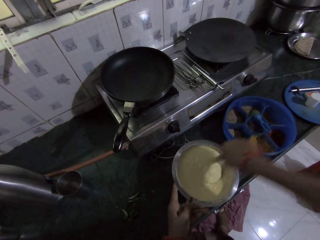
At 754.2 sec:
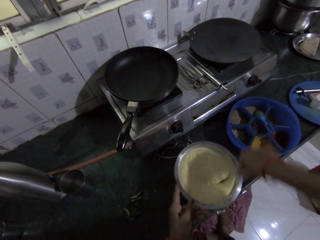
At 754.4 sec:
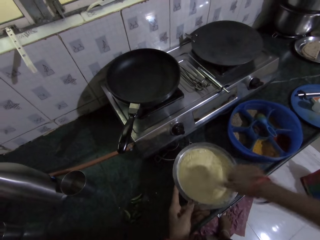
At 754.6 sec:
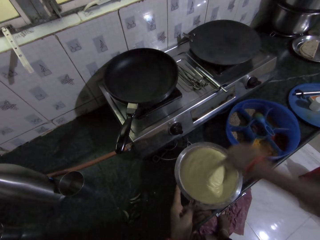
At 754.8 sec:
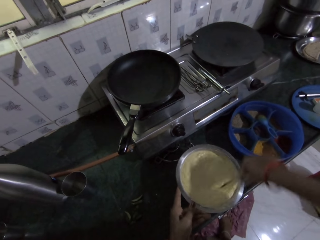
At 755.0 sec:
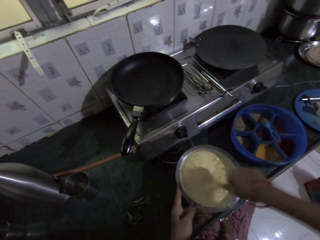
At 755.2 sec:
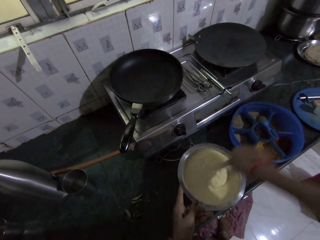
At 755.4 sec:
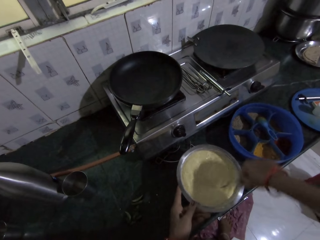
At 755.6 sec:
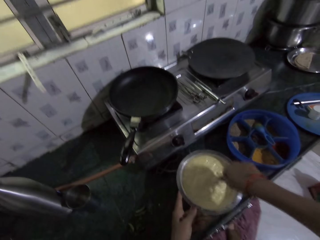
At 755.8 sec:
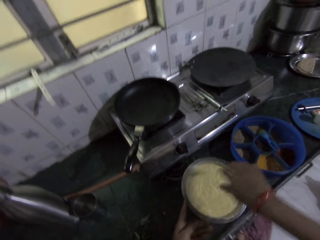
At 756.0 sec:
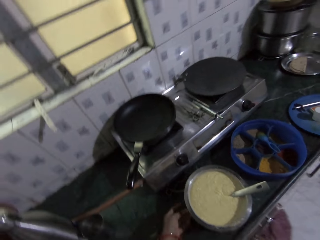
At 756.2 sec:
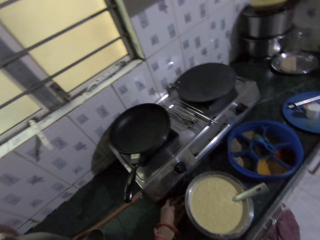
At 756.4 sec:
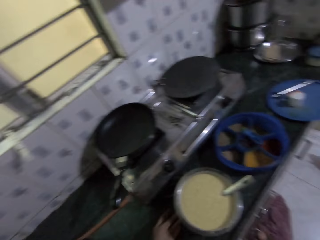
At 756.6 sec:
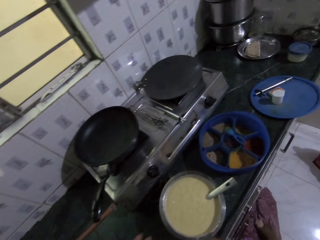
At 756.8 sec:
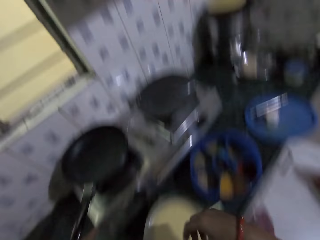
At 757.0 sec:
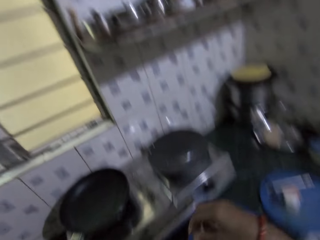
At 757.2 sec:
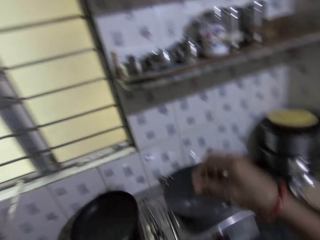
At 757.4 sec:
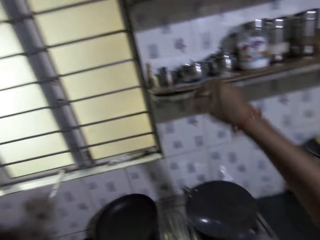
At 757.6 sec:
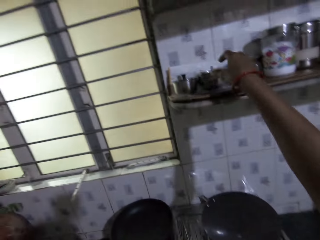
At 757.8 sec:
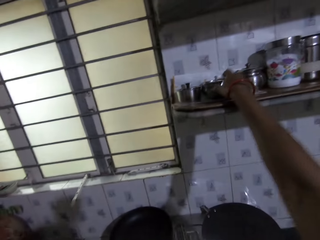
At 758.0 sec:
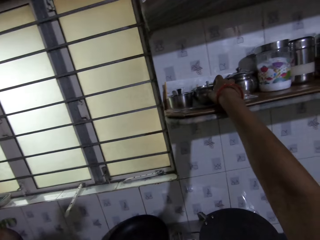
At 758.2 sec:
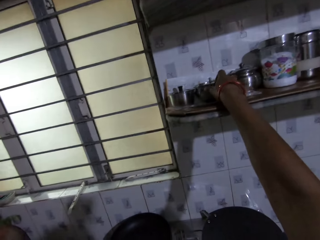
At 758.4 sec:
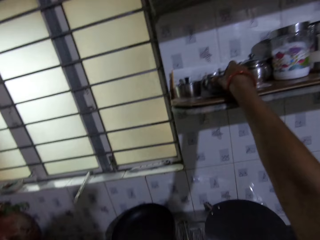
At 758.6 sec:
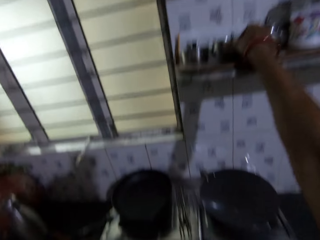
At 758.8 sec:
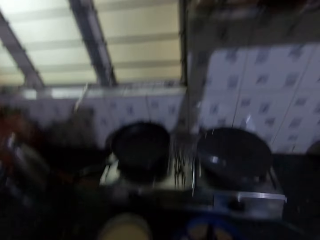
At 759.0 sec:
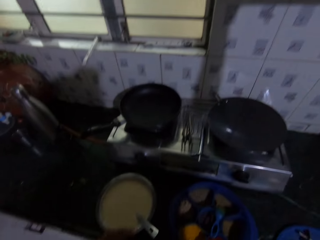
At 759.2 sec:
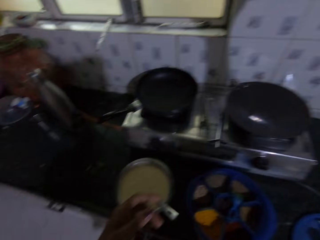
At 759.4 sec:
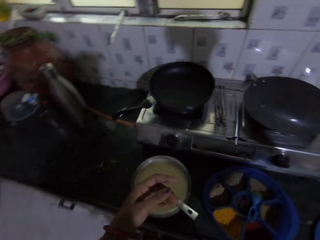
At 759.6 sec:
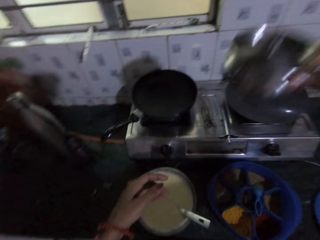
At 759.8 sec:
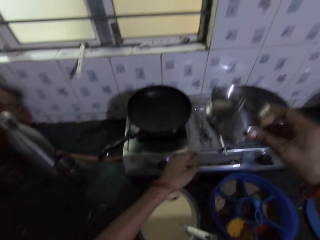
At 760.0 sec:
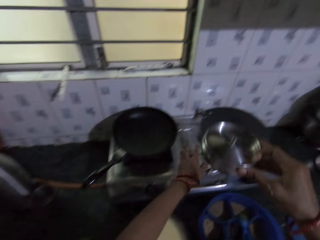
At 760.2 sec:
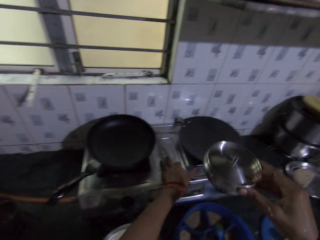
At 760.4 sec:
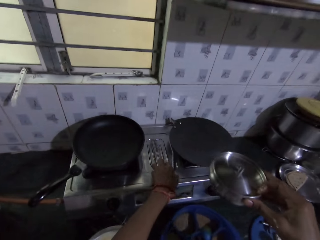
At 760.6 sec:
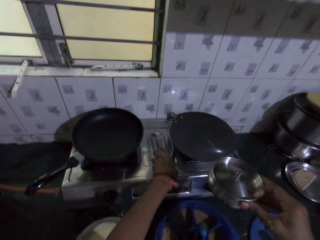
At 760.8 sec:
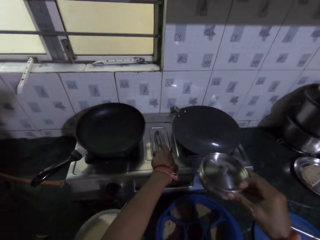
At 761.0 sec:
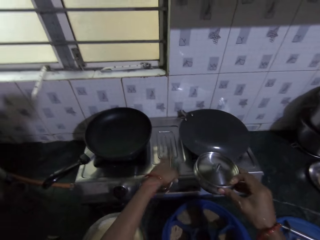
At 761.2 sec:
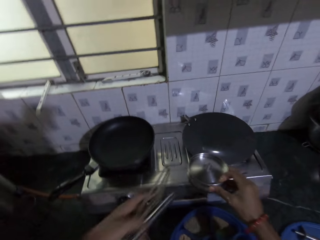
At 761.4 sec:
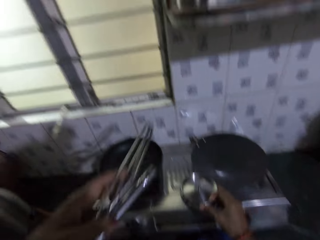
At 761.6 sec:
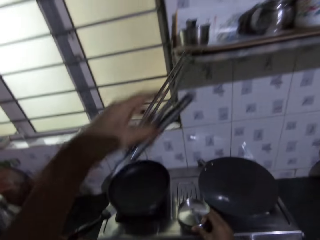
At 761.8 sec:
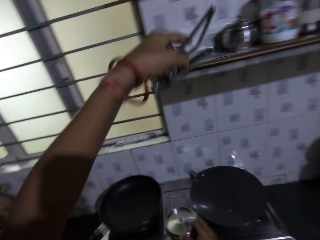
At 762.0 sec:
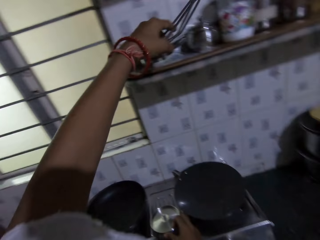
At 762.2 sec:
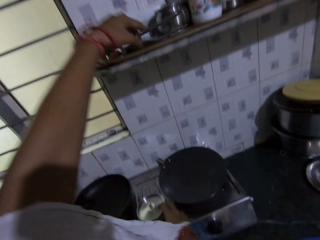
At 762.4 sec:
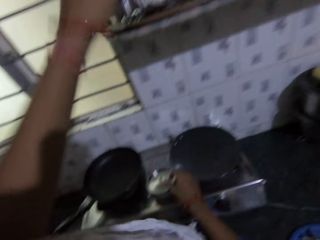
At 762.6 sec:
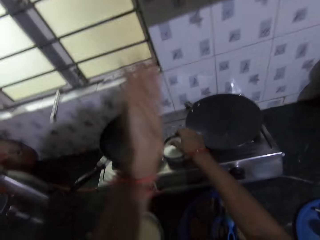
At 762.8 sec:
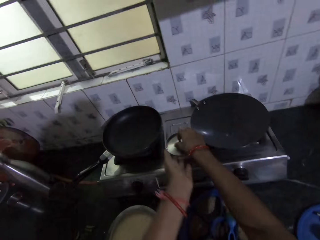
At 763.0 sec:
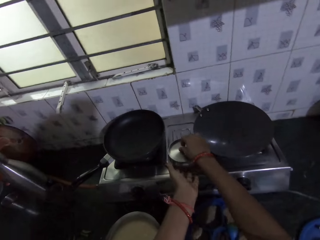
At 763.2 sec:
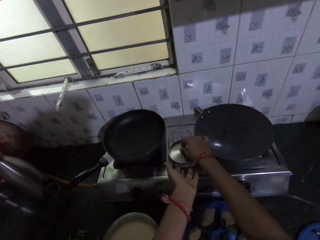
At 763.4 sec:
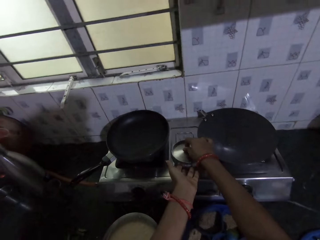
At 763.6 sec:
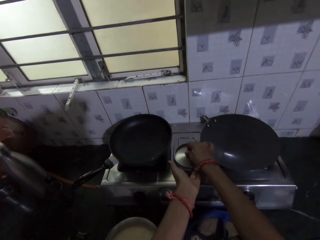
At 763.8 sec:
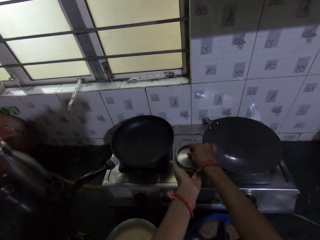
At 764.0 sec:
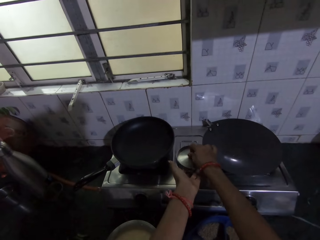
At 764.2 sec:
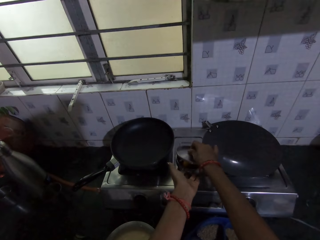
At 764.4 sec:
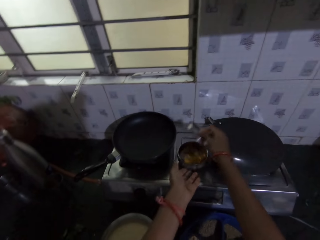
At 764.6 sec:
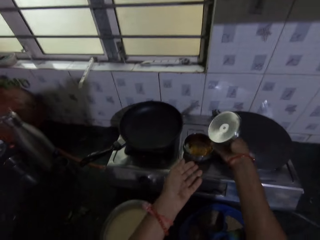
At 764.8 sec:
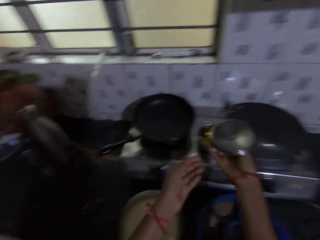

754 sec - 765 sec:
The camera wearer releases the spoon. She picks up a stainless plate from a rack on the wall with her right hand. She picks up the lighter and an egg beater from the burner with her left hand. She places the stainless plate on the burner with her right hand. She places the lighter and the egg beater on the rack on the wall with her left hand. She adjusts the stainless plate on the burner with her hands. She removes the cover from the stainless plate with her right hand.

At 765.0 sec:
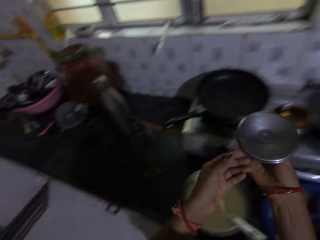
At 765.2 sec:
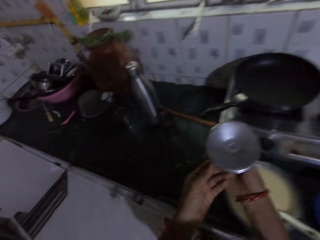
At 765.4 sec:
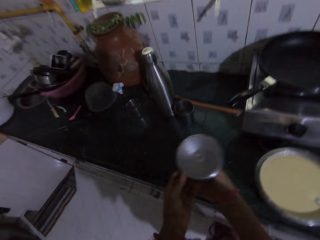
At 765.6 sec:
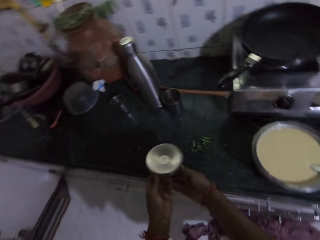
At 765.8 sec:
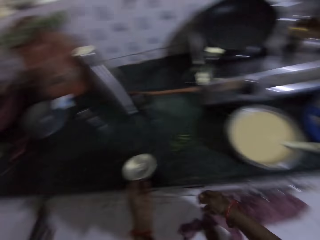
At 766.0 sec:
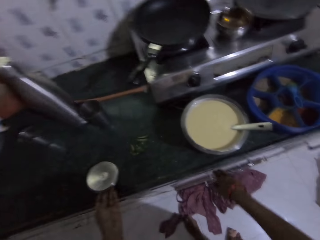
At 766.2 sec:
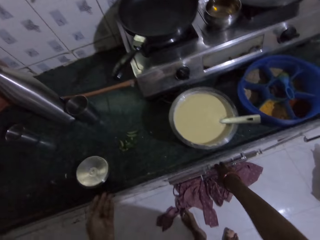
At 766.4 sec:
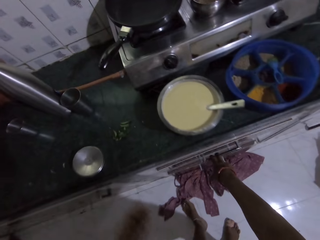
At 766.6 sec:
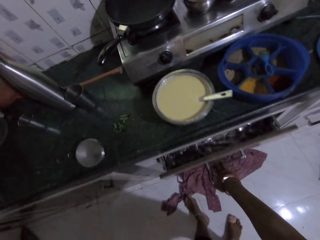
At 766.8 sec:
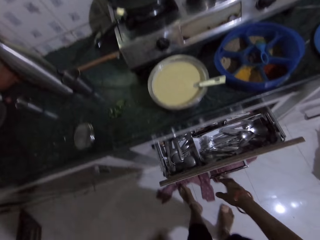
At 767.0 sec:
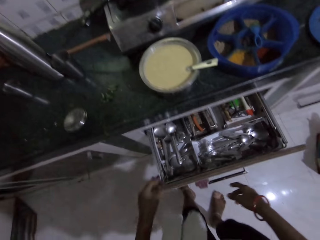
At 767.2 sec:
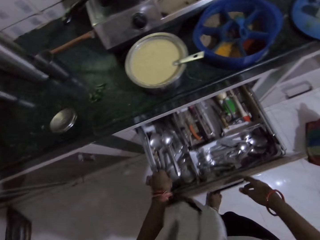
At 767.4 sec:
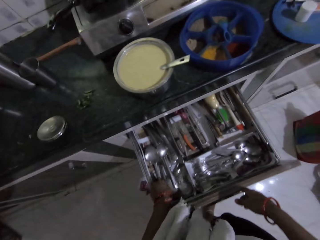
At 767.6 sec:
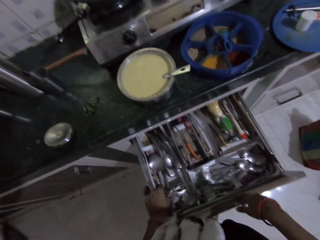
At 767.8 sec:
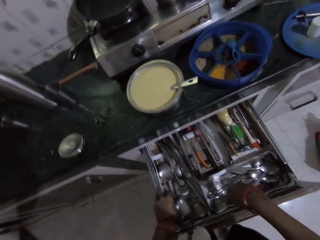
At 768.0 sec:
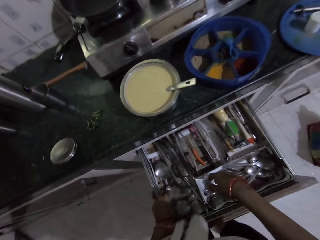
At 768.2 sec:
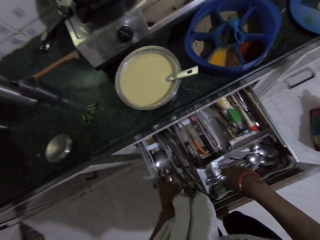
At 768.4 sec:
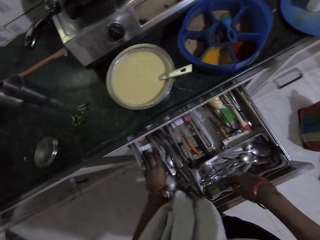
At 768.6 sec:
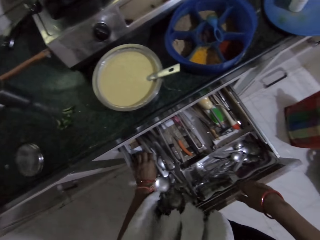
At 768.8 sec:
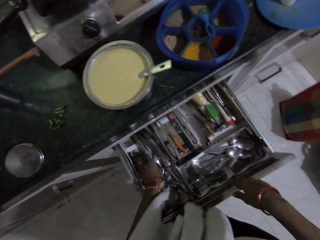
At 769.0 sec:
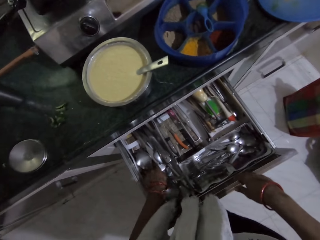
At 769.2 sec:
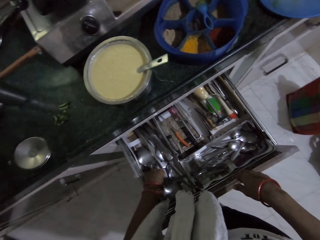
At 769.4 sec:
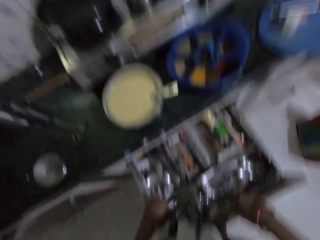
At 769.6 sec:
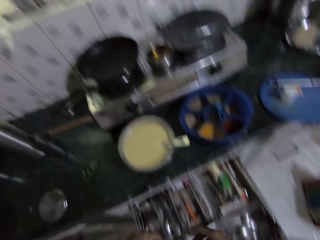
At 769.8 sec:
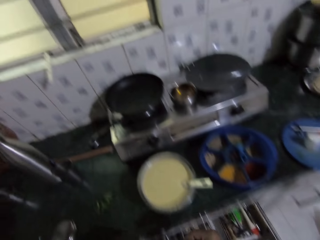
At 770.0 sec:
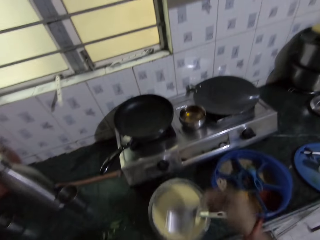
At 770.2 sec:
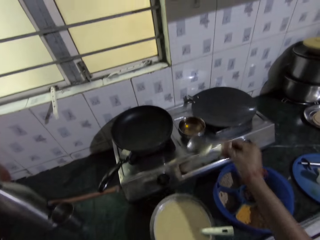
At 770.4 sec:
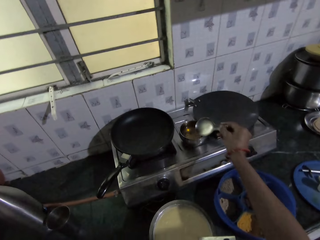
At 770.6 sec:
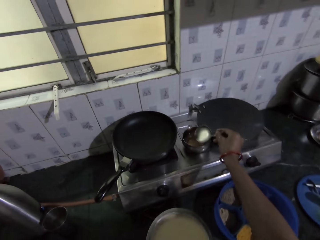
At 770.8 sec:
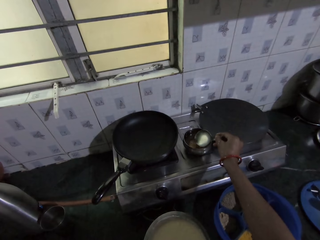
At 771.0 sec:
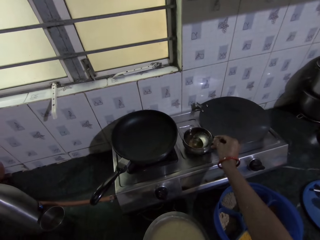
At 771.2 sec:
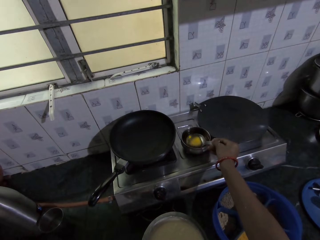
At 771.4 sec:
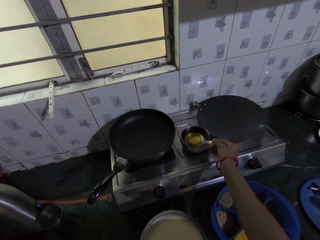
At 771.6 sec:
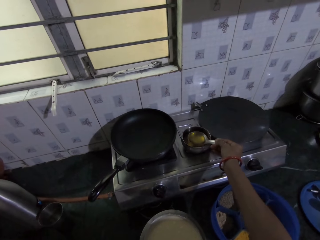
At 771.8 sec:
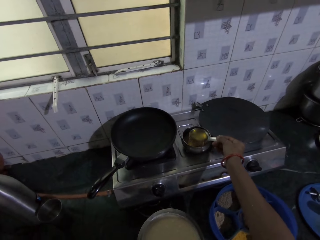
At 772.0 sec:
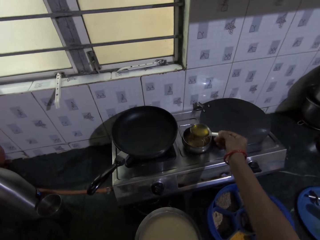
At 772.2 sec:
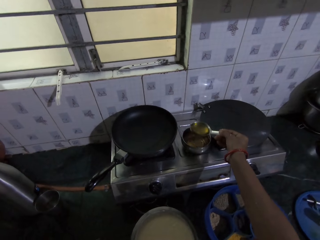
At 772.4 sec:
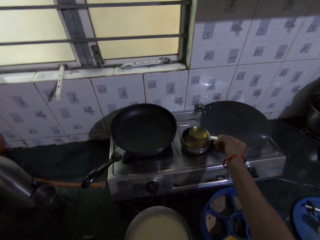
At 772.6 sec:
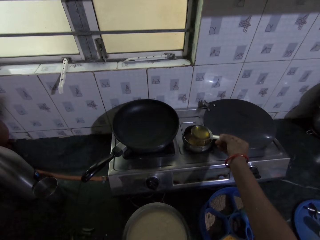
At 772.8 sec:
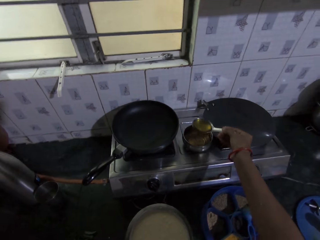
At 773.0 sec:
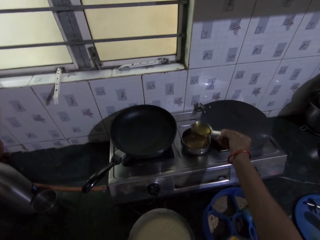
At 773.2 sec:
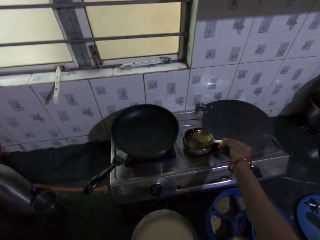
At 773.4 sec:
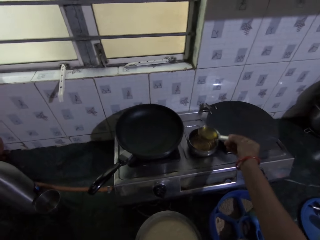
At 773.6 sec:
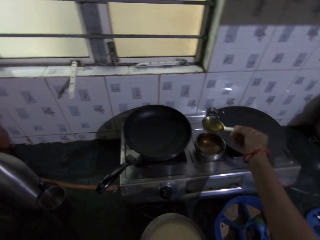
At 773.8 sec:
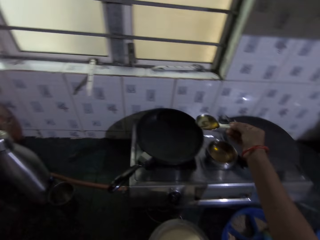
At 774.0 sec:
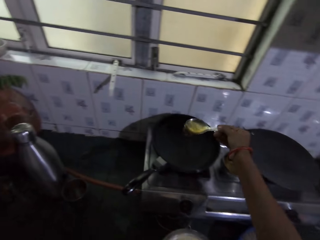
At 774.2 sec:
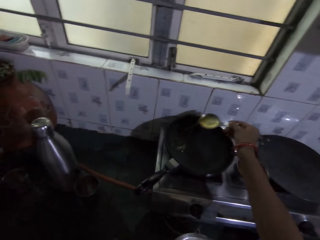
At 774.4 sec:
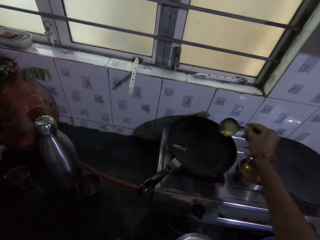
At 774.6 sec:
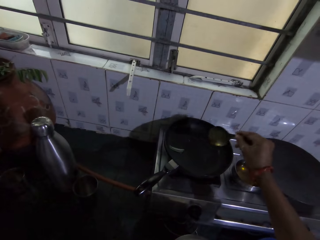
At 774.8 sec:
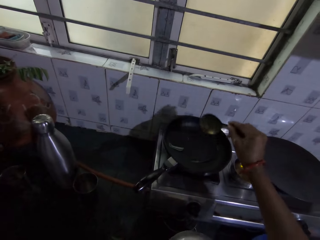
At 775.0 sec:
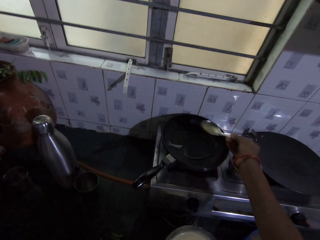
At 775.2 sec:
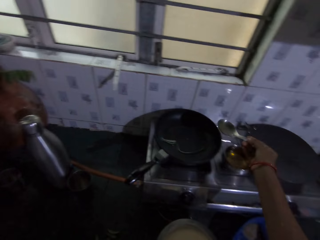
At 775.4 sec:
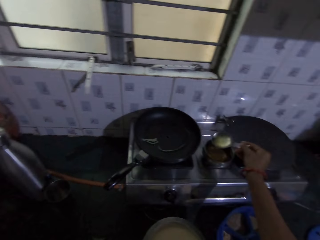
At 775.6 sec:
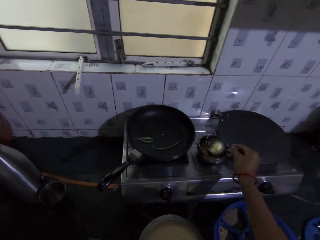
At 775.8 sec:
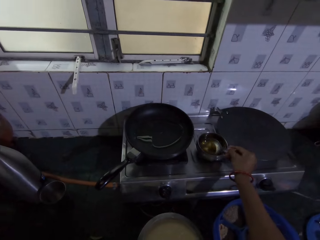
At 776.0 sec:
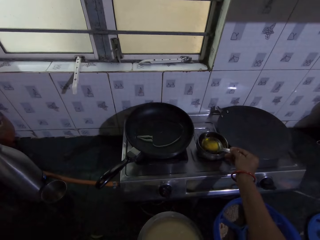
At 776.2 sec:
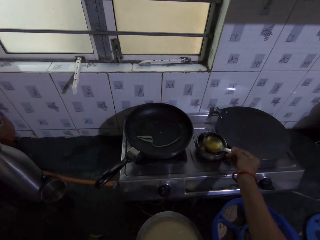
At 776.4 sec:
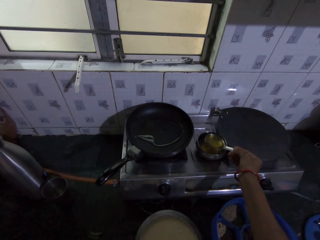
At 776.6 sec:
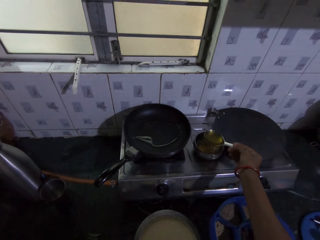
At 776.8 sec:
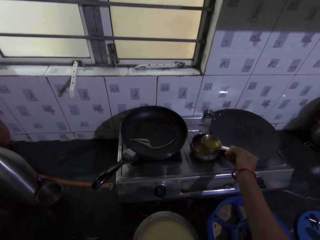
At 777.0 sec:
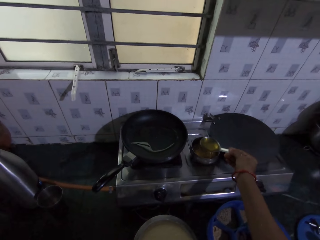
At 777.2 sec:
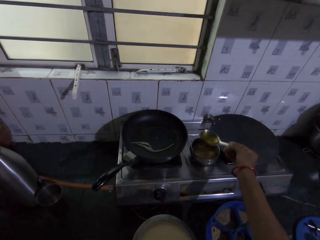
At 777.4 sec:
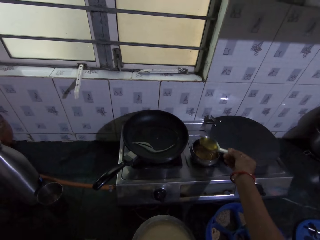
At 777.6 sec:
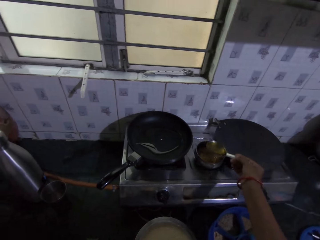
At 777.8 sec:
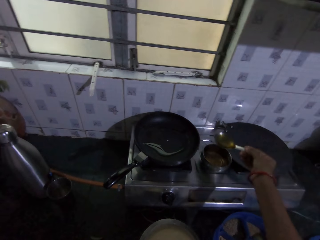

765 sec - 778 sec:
The camera wearer holds the cover of the stainless plate or hot pot with her hands. She places the cover of the stainless plate on the countertop with her left hand. She opens a drawer in a cabinet with her right hand. She fiddles with utensils in the drawer with her left hand. She picks up a spoon from the drawer. She holds the spoon in her right hand. She scoops oil from the stainless plate in the frying pan with the spoon in her right hand. She pours cooking oil on the frying pan. She talks with a person. She scoops cooking oil from the hot pot.
